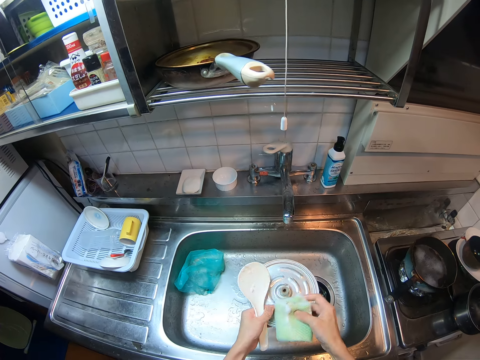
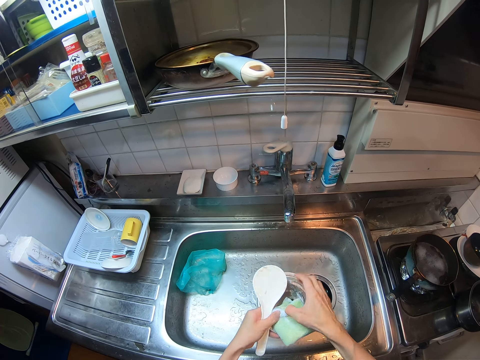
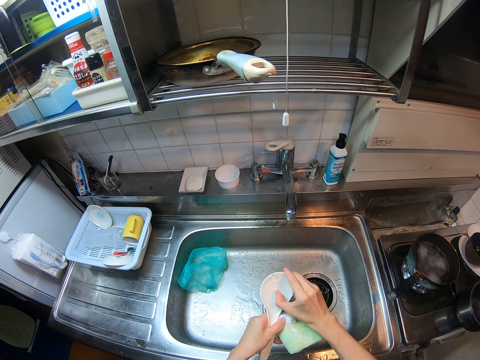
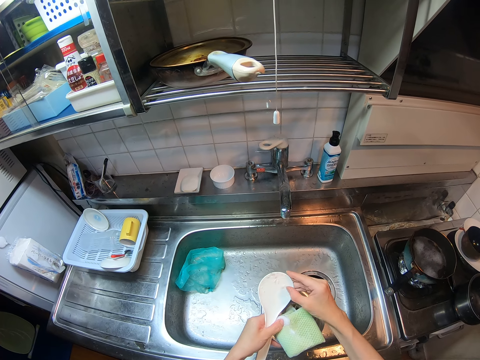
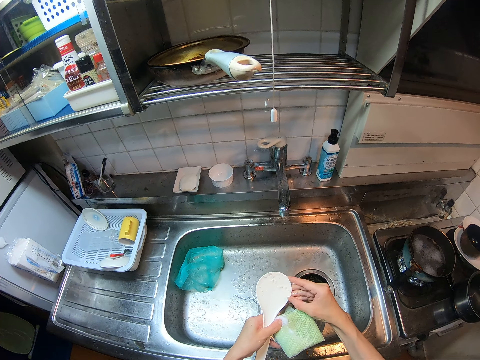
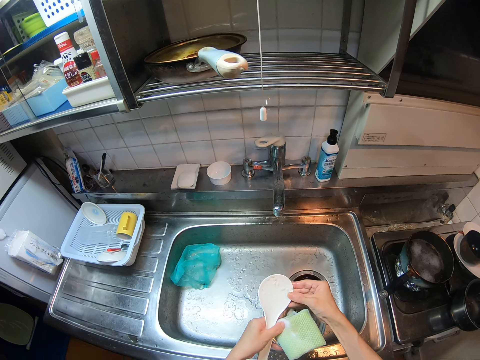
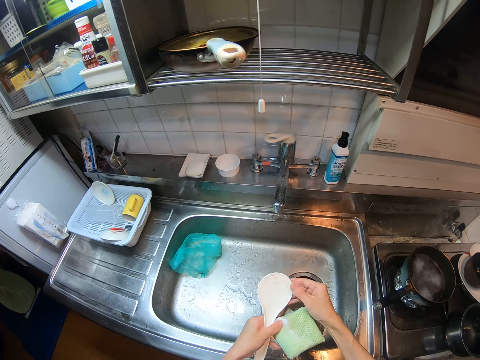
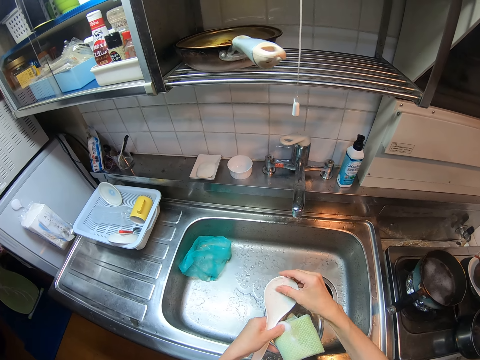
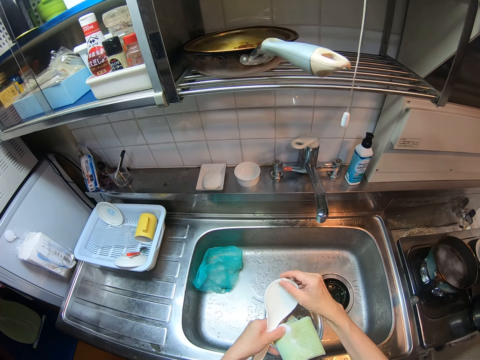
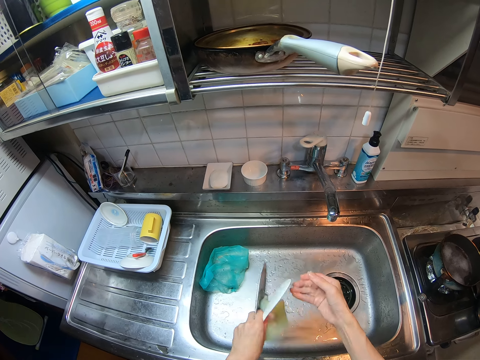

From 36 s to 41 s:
The camera wearer passes the foam sponge to his left hand. He scratches dirt from the serving spoon with his right hand.

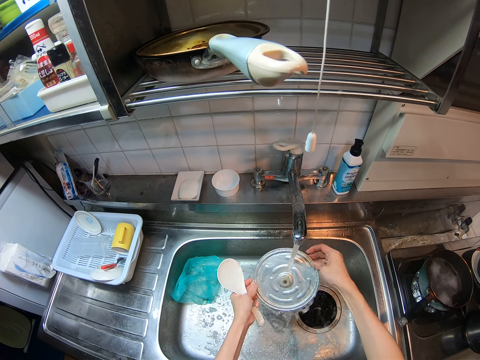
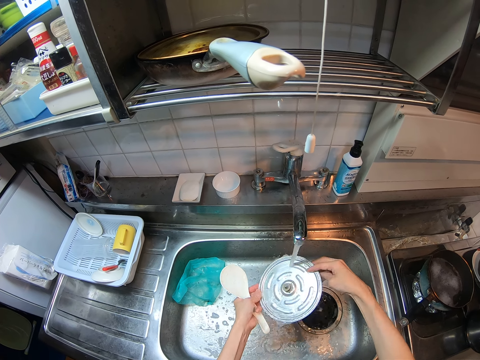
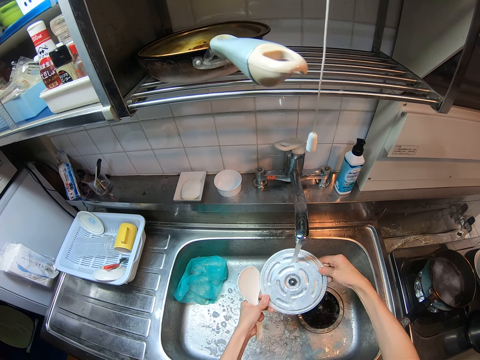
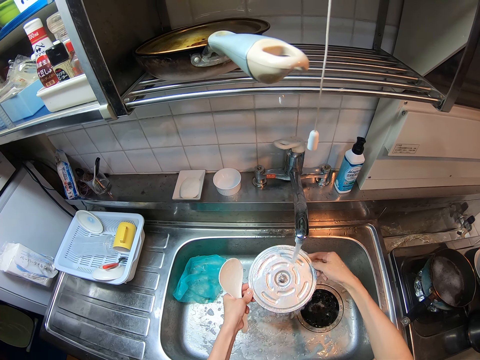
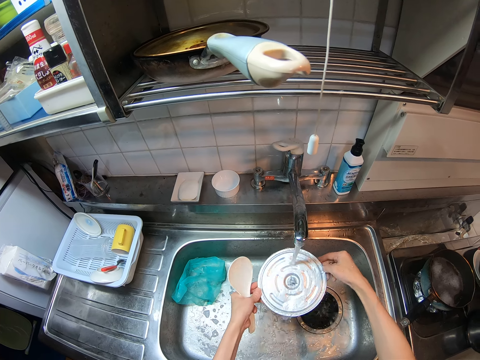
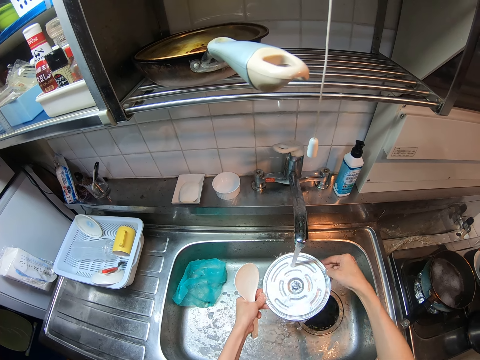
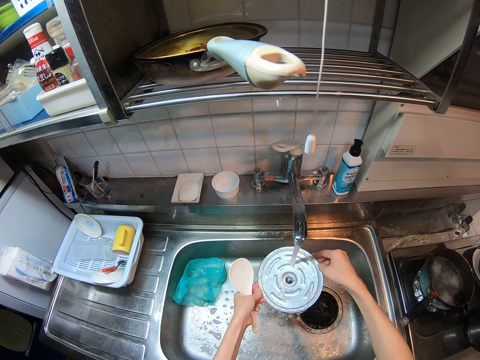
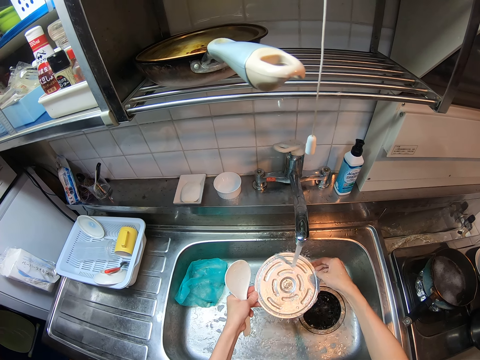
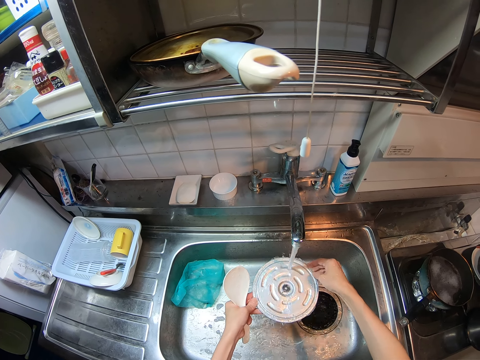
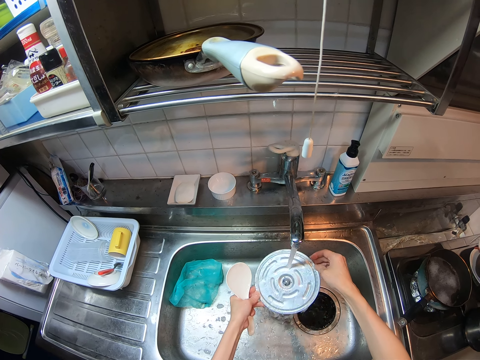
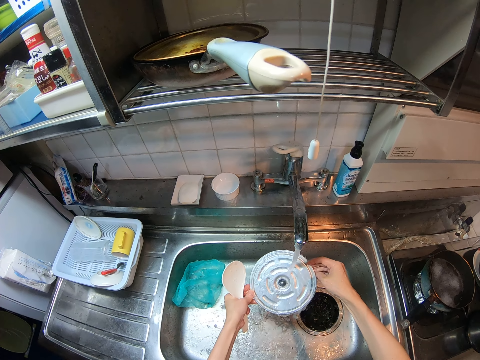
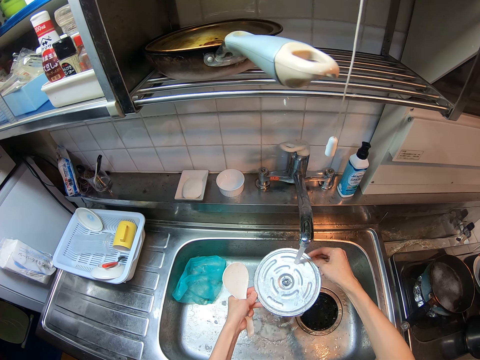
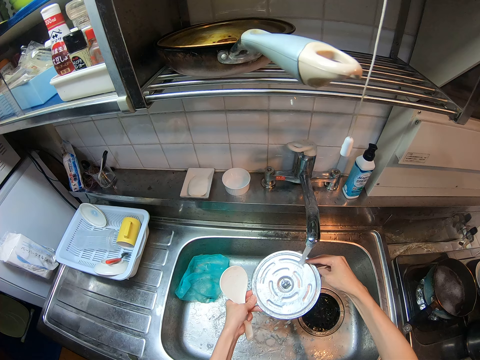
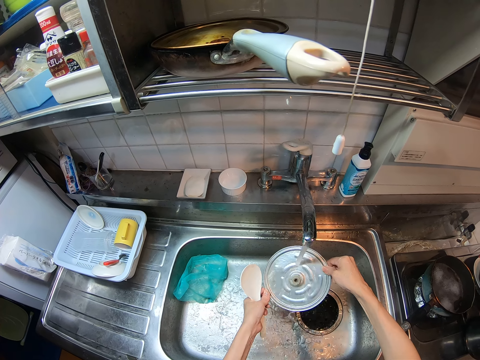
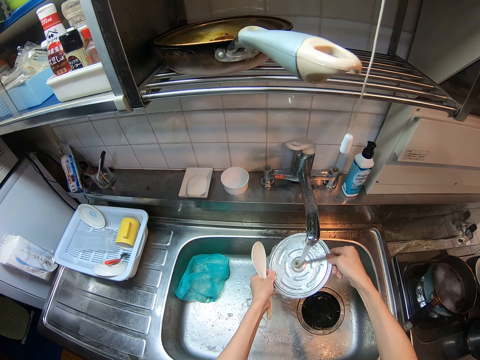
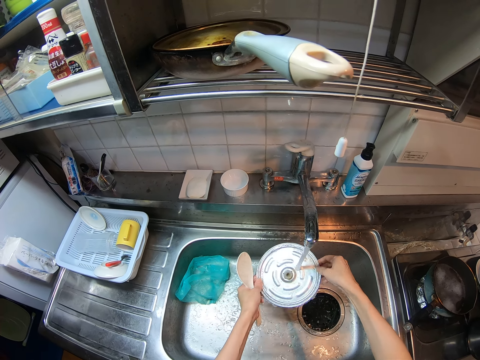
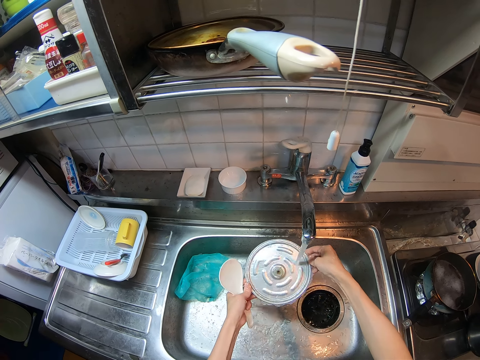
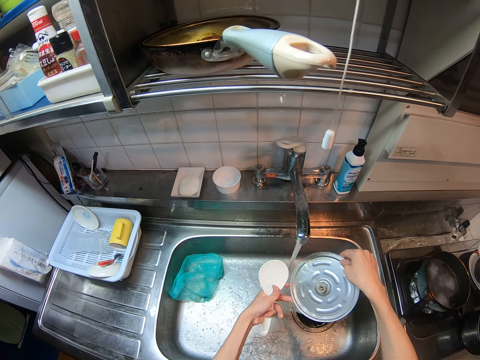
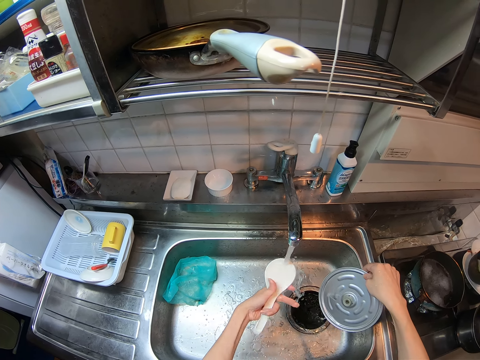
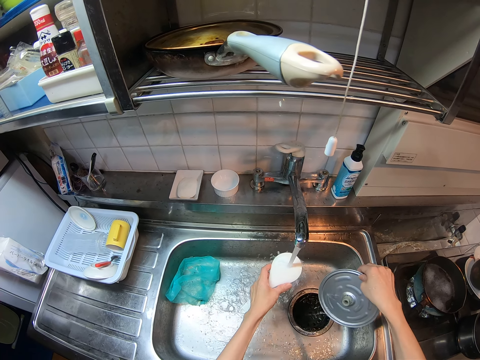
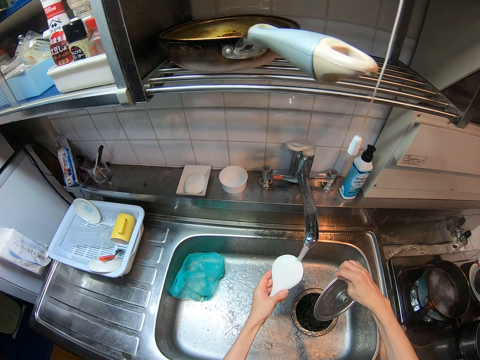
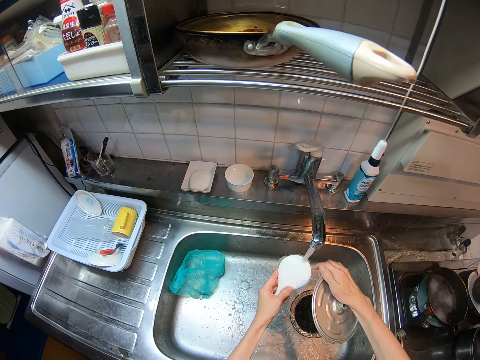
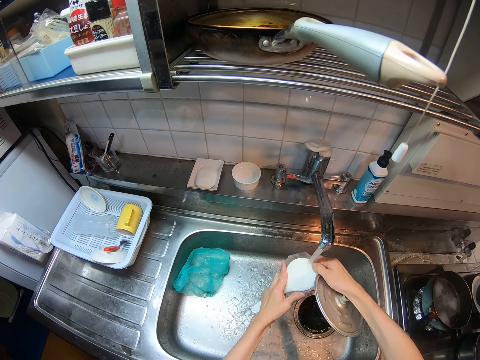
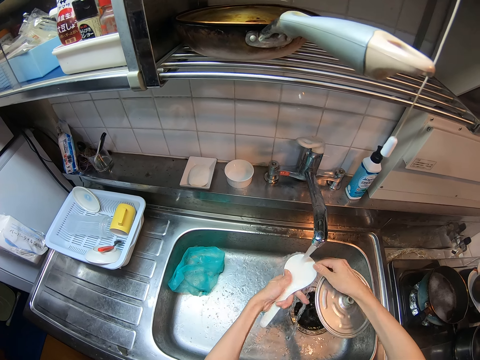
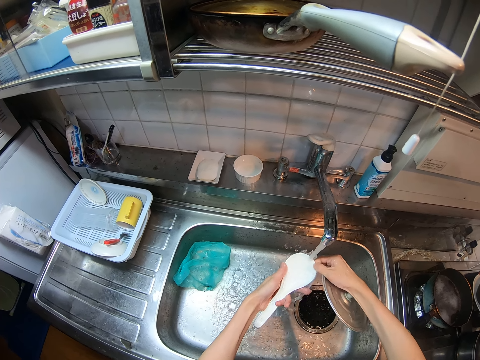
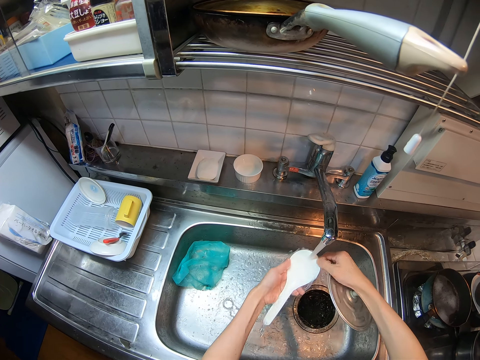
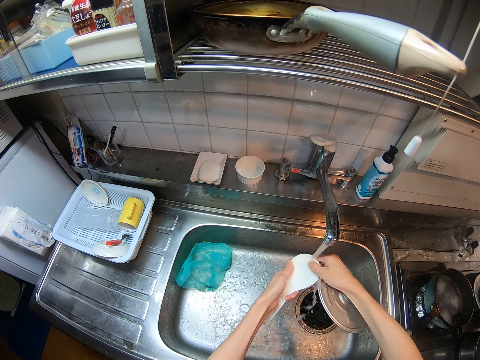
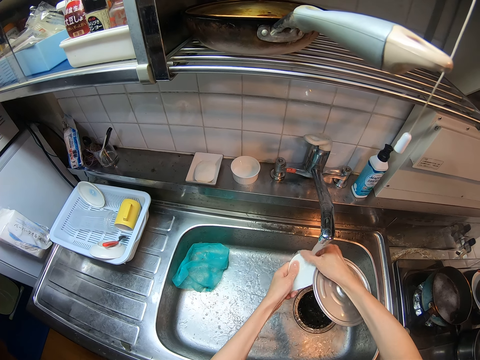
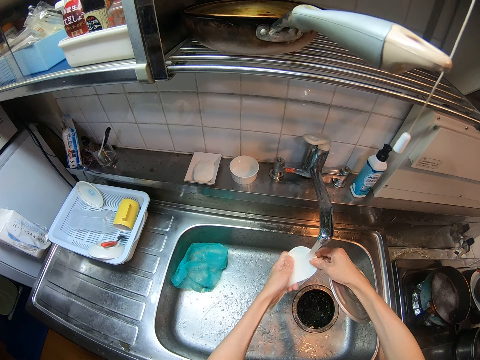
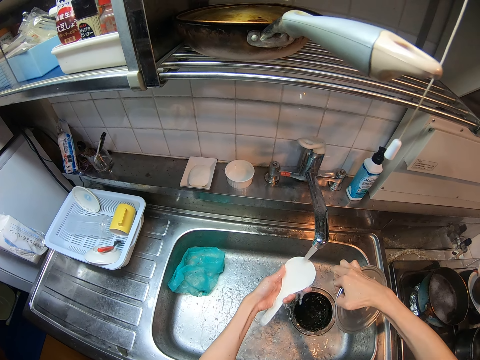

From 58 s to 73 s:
The camera wearer flips a lid on a sink. They clean the lid with running water from a tap. They flip the lid on the sink. They clean the lid with running water from the tap. They clean a serving spoon in the sink with running water from the tap. They flip the serving spoon on the sink. They clean the serving spoon with running water from the tap.

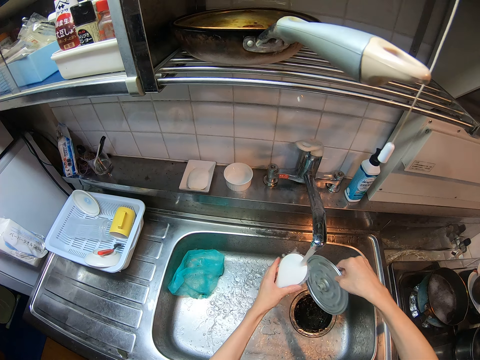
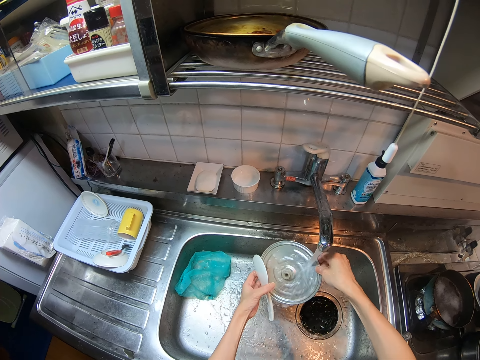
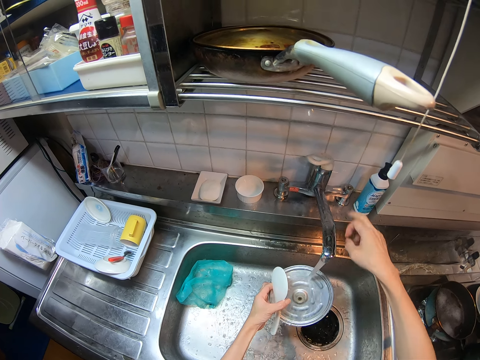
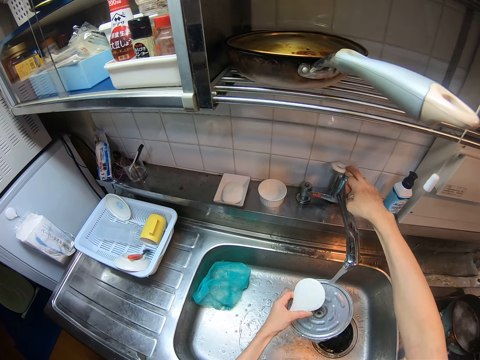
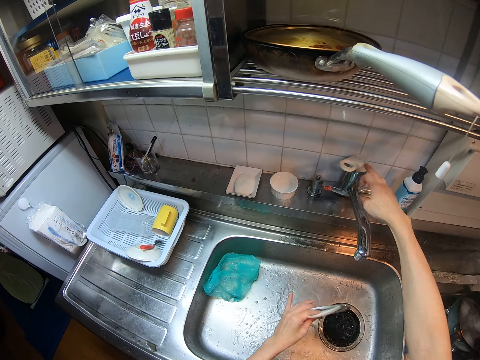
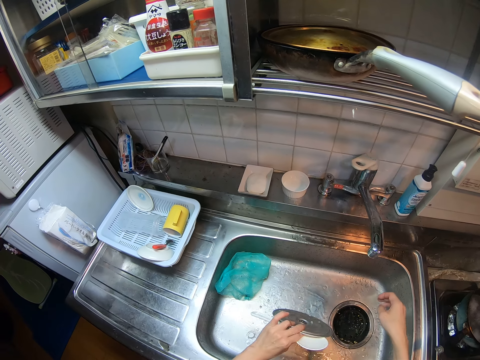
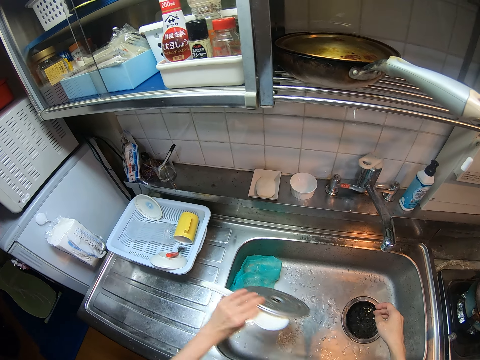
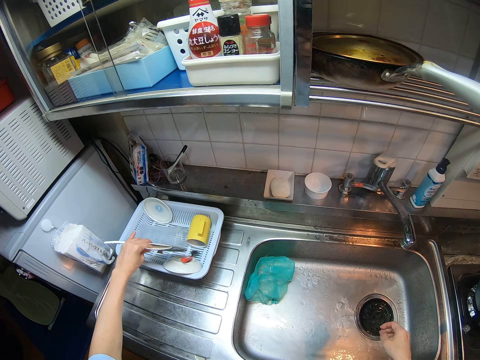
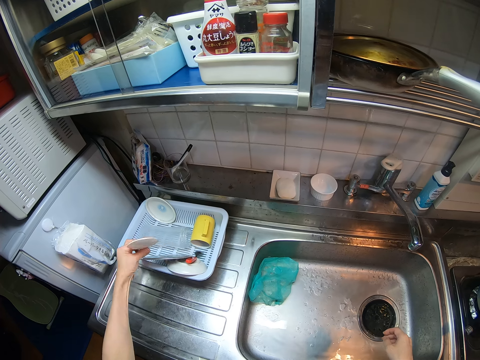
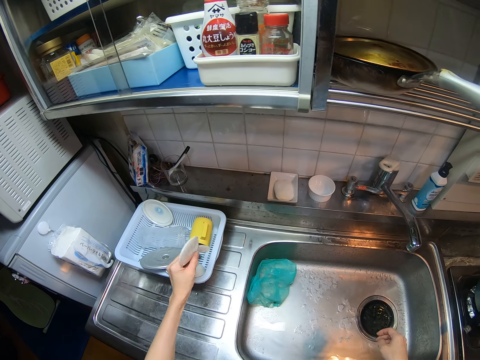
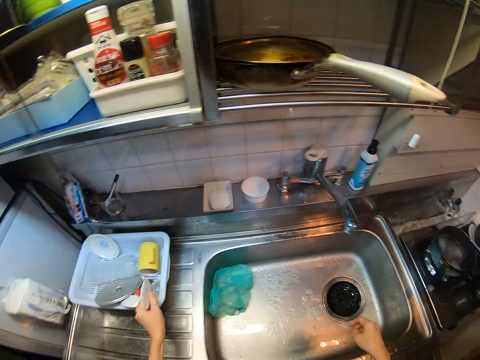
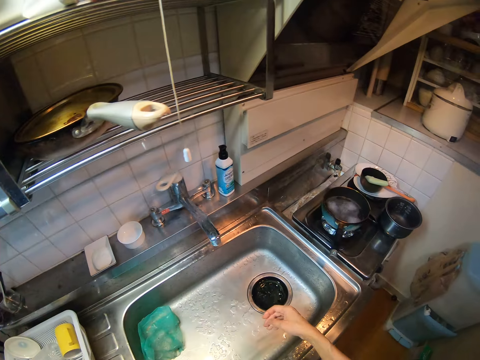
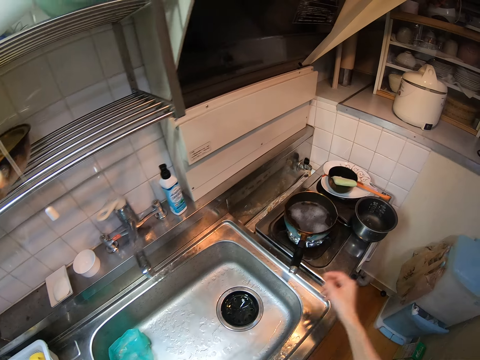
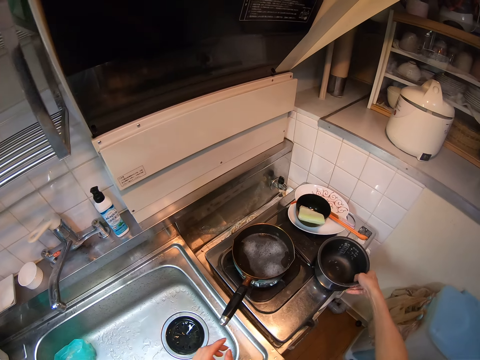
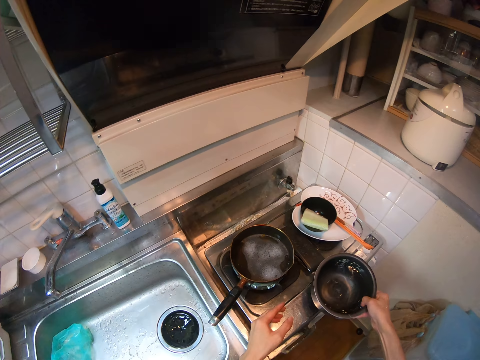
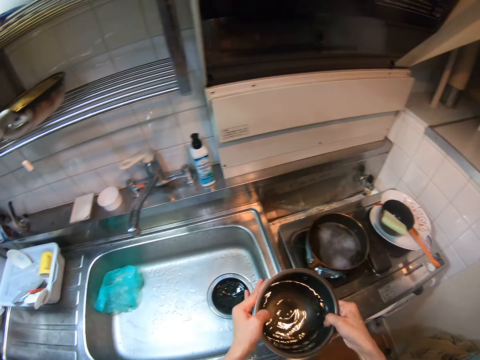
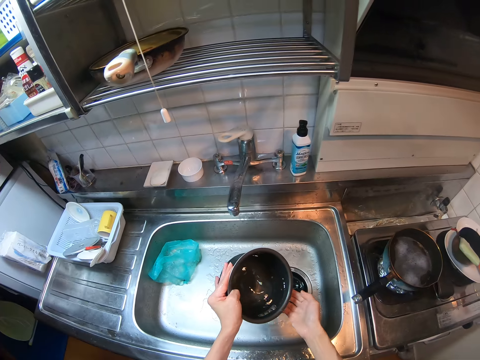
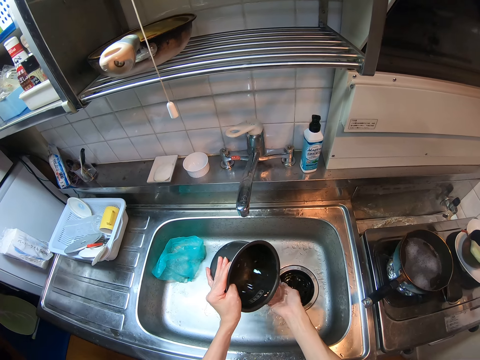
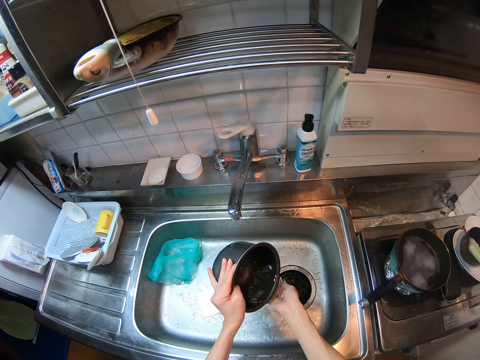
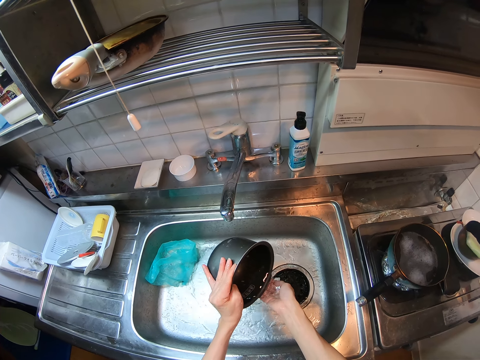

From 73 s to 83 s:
The camera wearer cleans a lid or pot cover with running water from a tap. He turns off the sink tap with a hand. He shakes the pot cover and spoon in the sink. He drops the pot cover and spoon in a plate rack on the sink. He walks around a kitchen. He carries a pot from the cooker beside the sink. He picks up the cooking pot from a gas cooker. He pours water and dirt from the pot through his hand to the sink.
